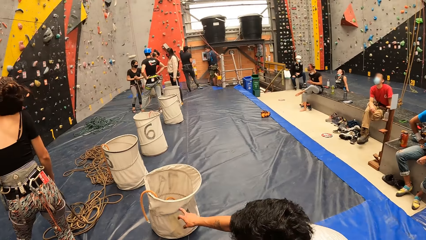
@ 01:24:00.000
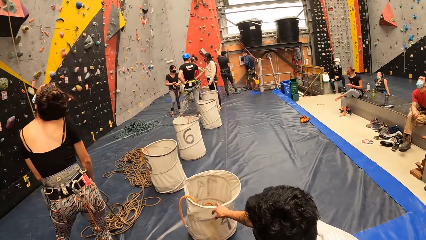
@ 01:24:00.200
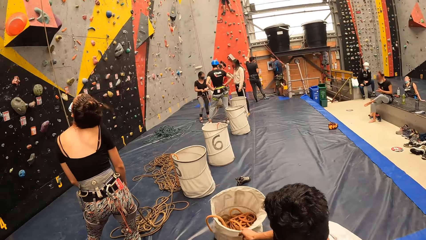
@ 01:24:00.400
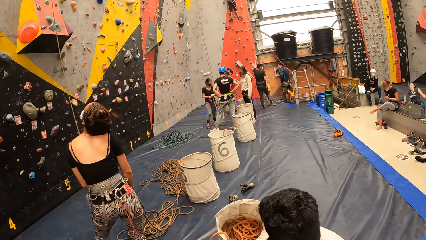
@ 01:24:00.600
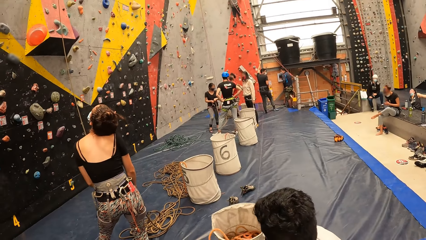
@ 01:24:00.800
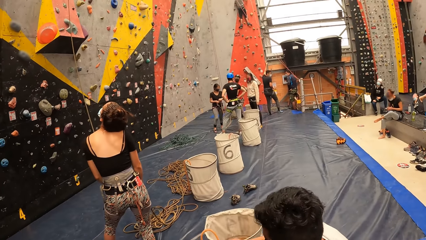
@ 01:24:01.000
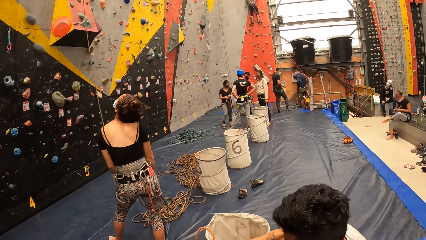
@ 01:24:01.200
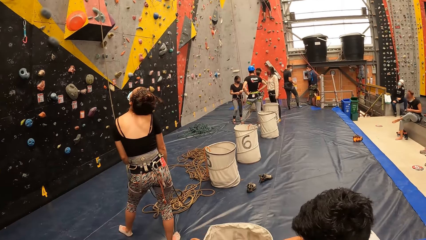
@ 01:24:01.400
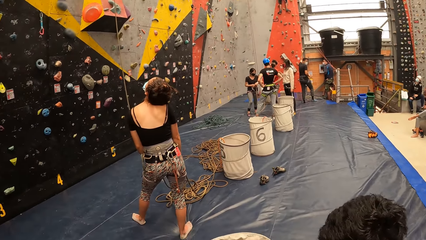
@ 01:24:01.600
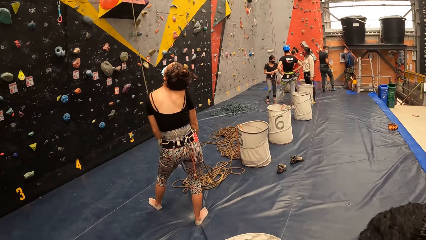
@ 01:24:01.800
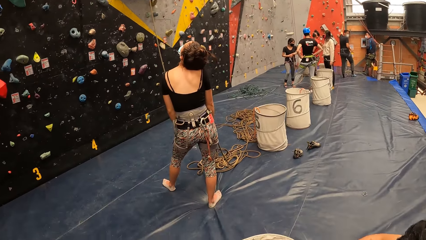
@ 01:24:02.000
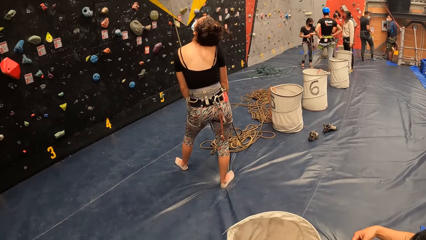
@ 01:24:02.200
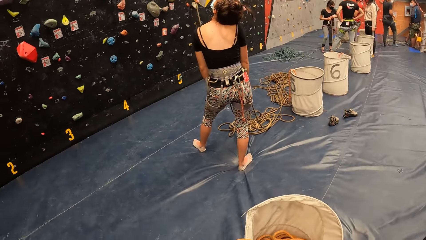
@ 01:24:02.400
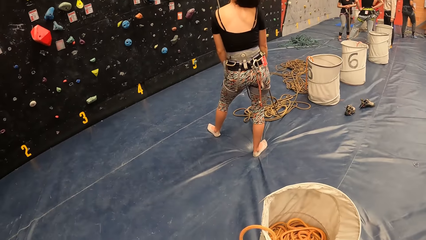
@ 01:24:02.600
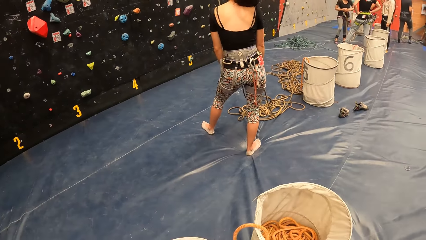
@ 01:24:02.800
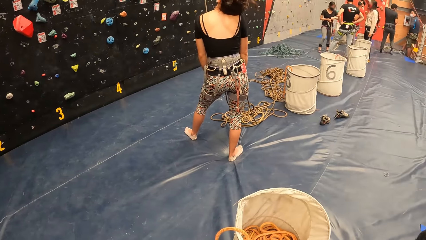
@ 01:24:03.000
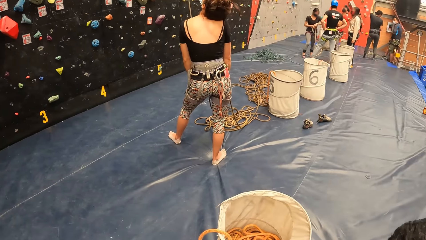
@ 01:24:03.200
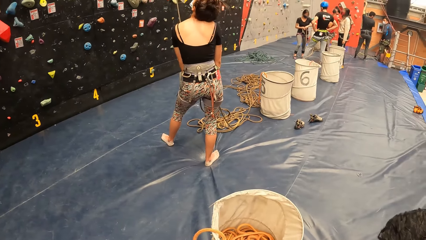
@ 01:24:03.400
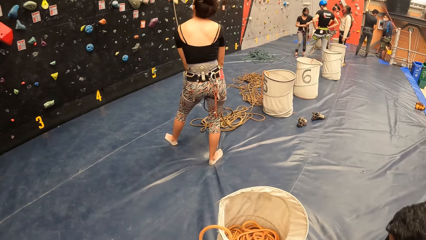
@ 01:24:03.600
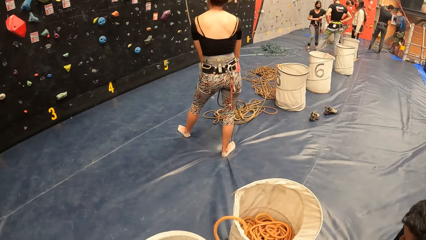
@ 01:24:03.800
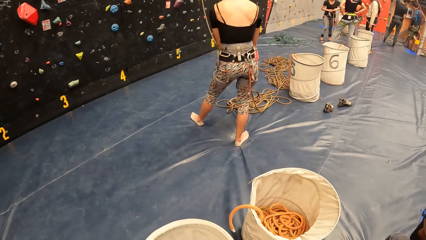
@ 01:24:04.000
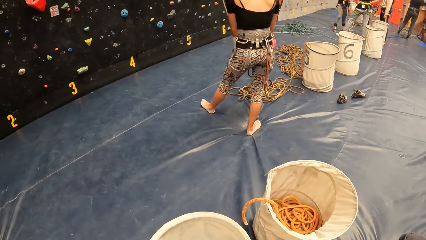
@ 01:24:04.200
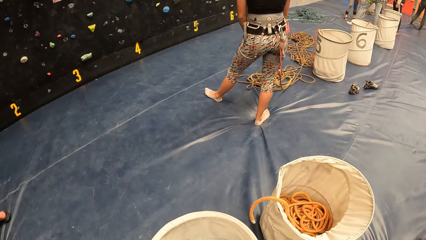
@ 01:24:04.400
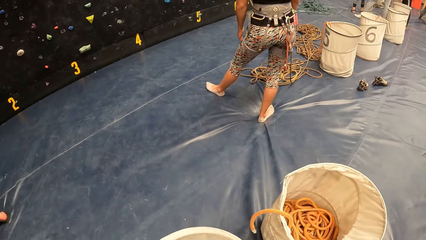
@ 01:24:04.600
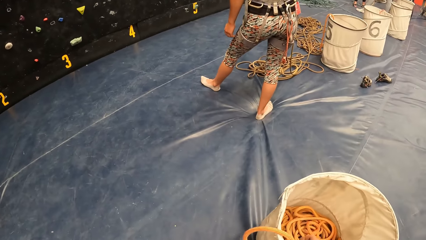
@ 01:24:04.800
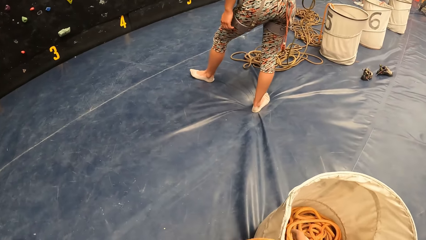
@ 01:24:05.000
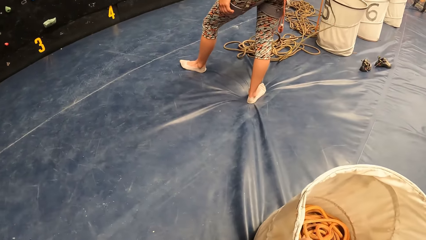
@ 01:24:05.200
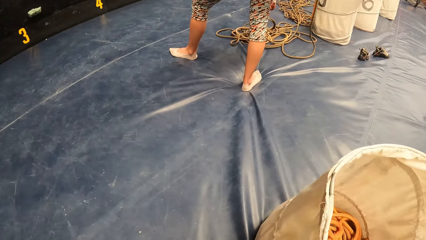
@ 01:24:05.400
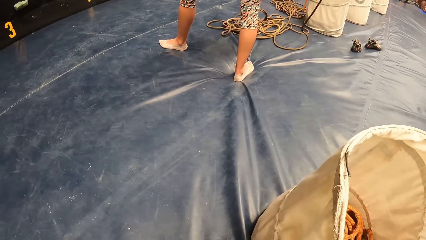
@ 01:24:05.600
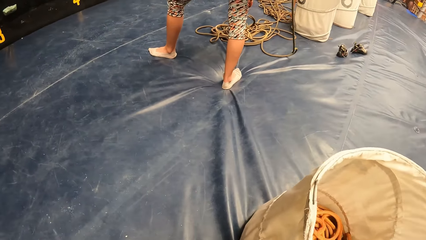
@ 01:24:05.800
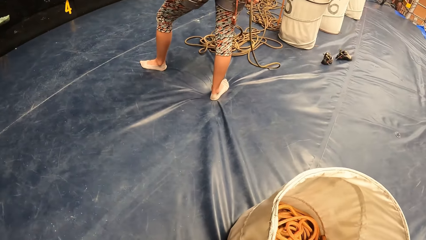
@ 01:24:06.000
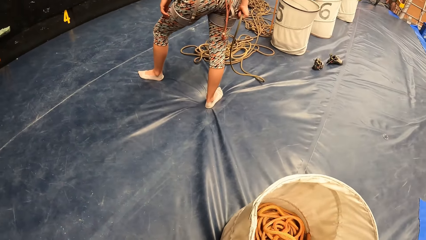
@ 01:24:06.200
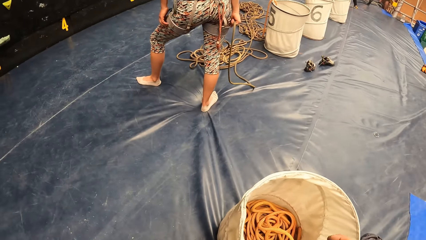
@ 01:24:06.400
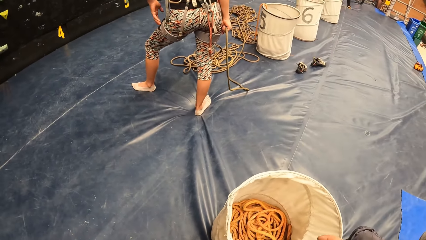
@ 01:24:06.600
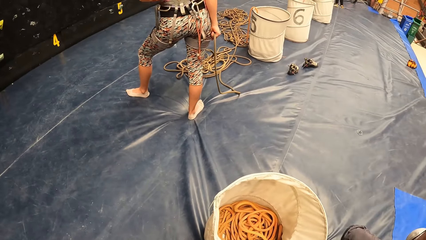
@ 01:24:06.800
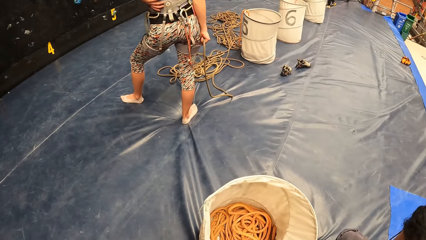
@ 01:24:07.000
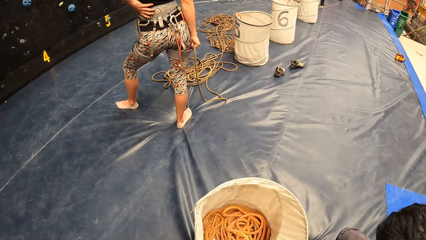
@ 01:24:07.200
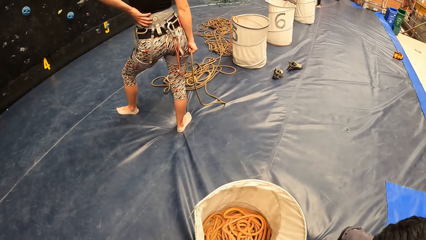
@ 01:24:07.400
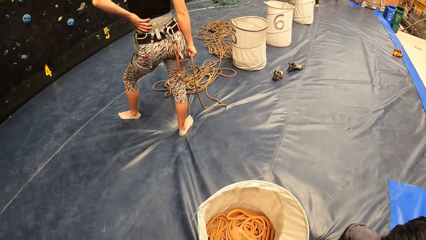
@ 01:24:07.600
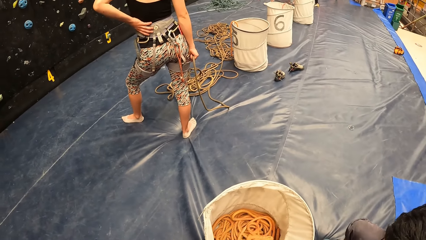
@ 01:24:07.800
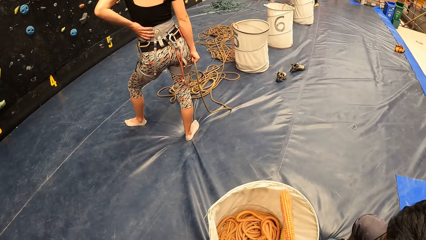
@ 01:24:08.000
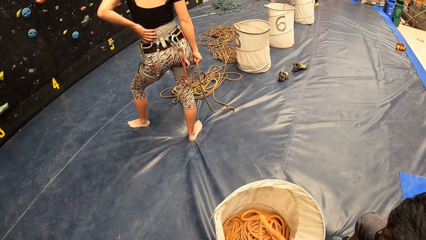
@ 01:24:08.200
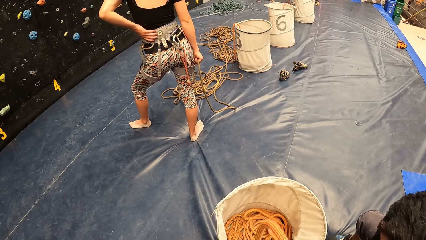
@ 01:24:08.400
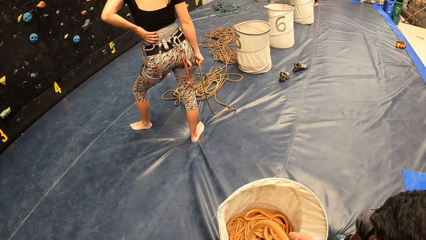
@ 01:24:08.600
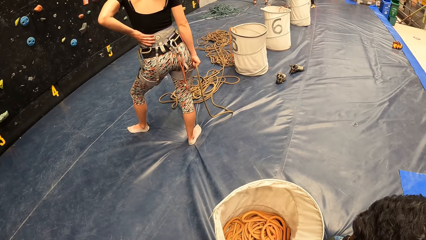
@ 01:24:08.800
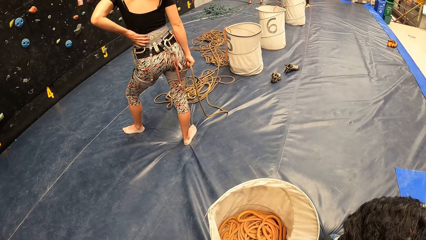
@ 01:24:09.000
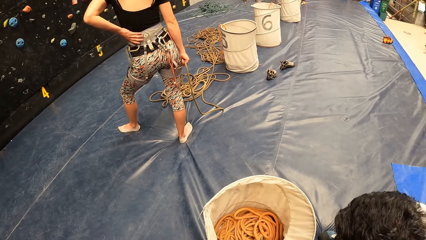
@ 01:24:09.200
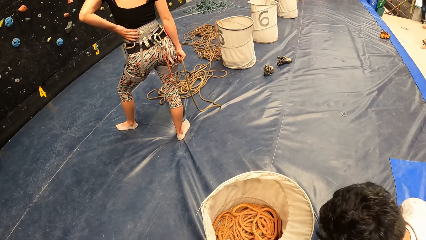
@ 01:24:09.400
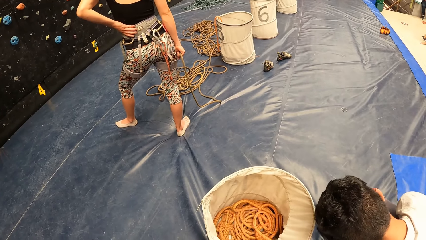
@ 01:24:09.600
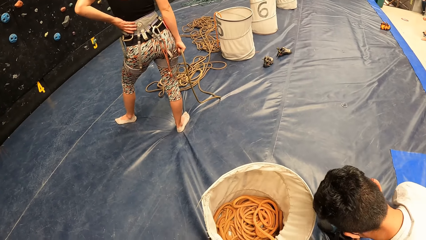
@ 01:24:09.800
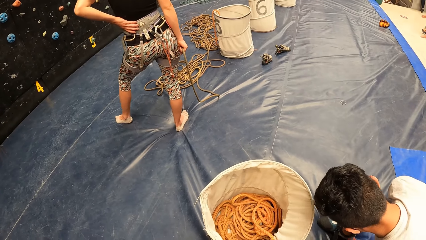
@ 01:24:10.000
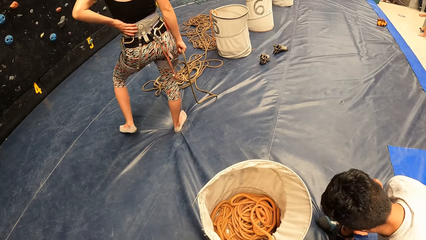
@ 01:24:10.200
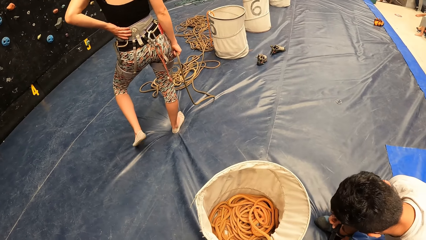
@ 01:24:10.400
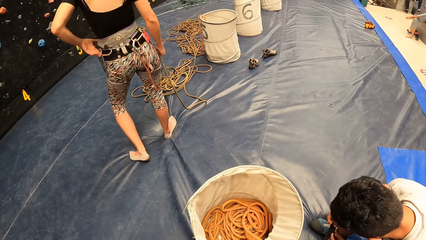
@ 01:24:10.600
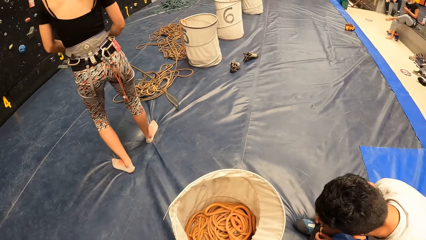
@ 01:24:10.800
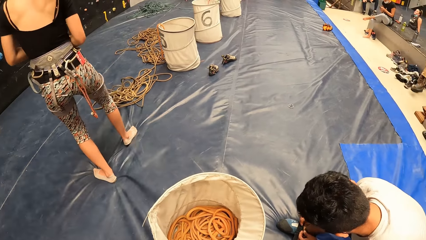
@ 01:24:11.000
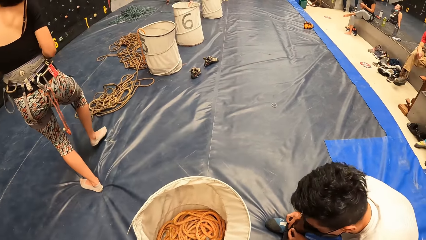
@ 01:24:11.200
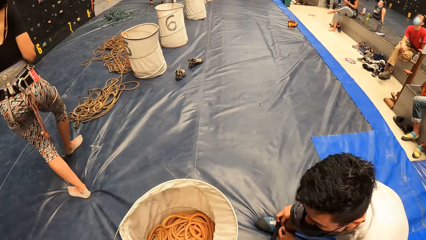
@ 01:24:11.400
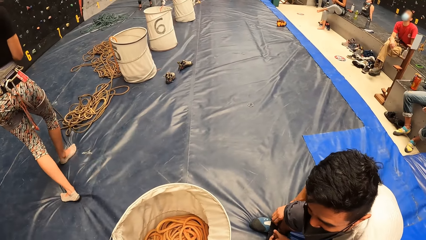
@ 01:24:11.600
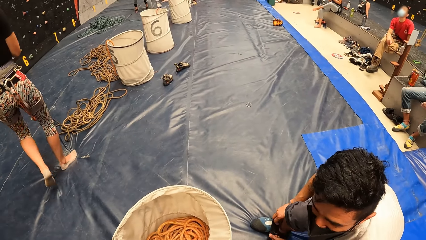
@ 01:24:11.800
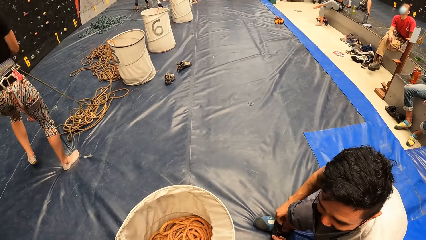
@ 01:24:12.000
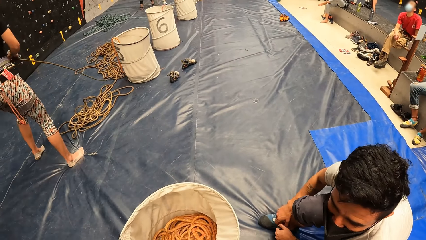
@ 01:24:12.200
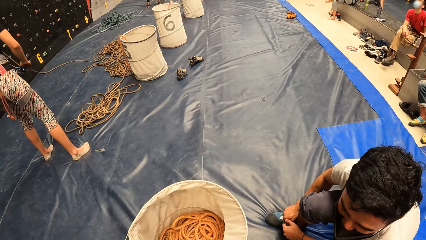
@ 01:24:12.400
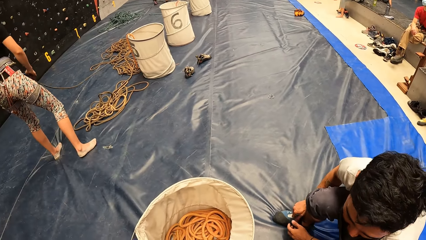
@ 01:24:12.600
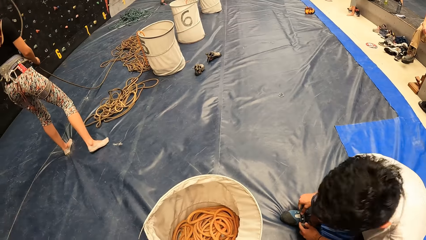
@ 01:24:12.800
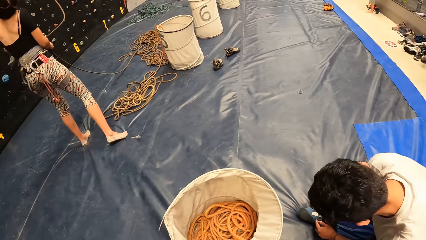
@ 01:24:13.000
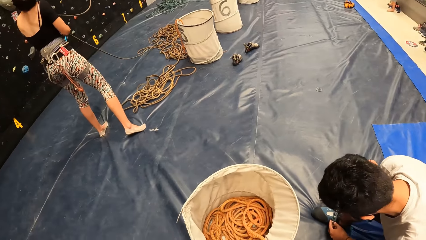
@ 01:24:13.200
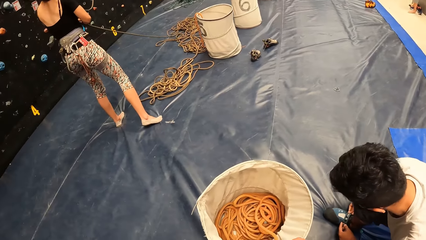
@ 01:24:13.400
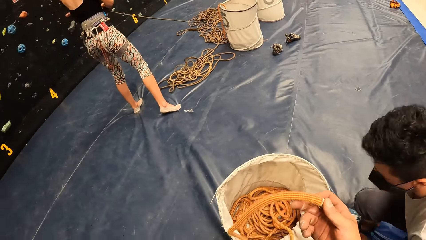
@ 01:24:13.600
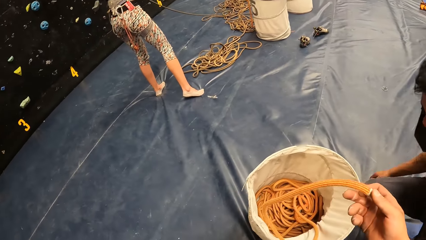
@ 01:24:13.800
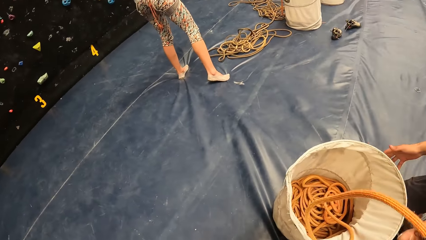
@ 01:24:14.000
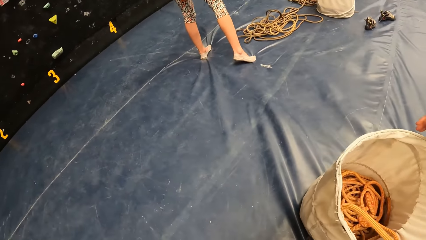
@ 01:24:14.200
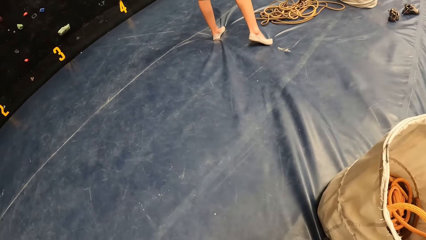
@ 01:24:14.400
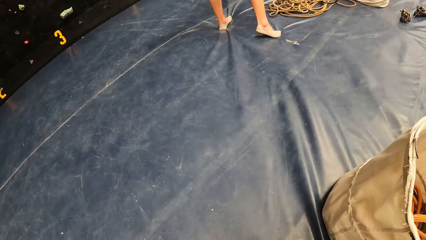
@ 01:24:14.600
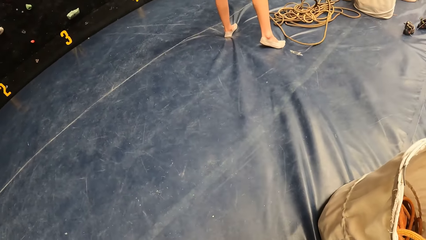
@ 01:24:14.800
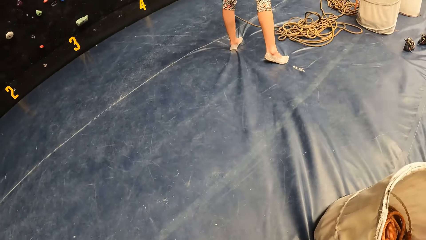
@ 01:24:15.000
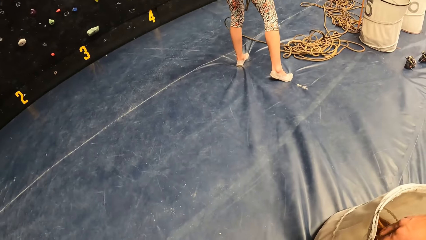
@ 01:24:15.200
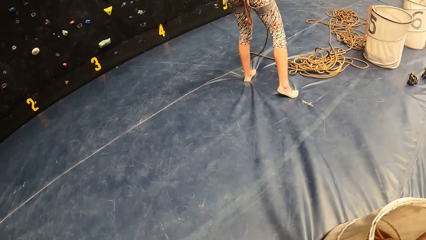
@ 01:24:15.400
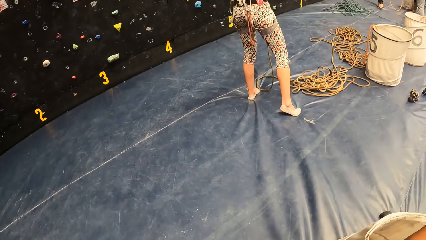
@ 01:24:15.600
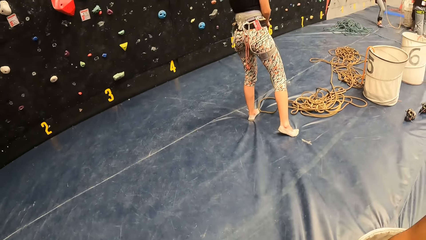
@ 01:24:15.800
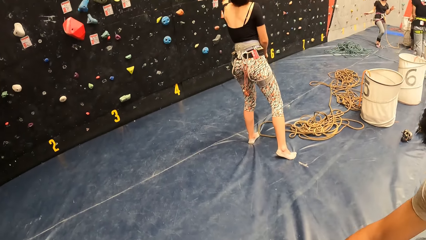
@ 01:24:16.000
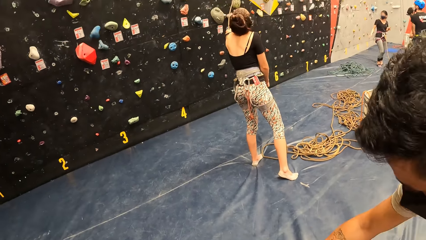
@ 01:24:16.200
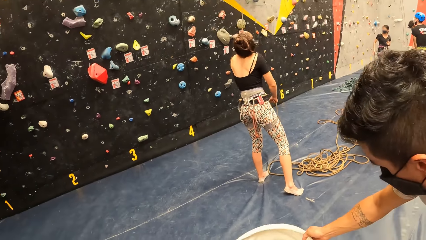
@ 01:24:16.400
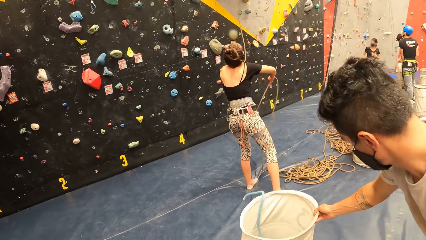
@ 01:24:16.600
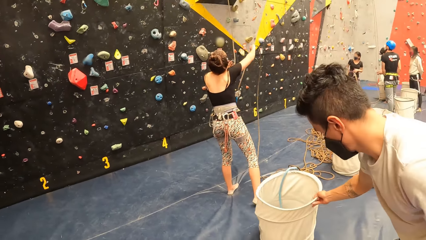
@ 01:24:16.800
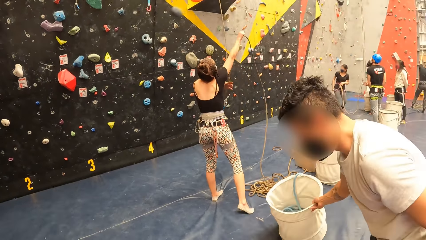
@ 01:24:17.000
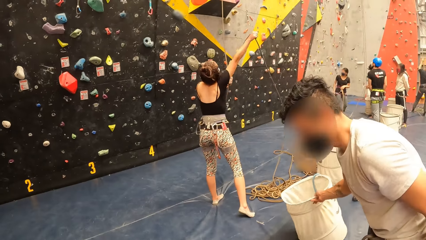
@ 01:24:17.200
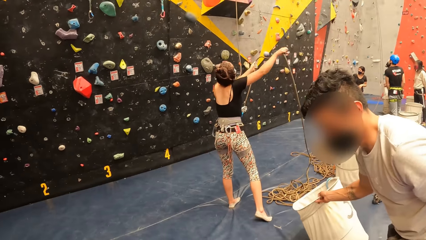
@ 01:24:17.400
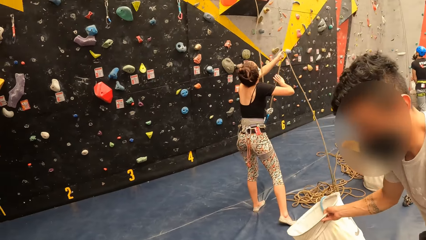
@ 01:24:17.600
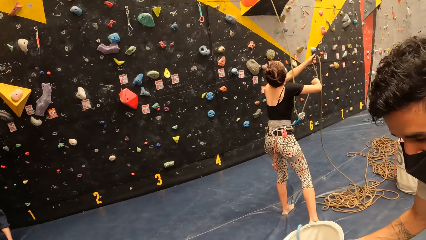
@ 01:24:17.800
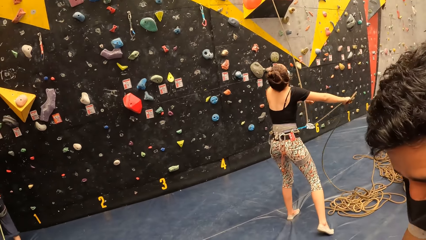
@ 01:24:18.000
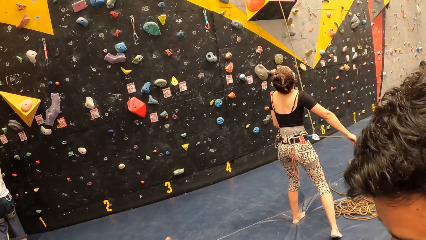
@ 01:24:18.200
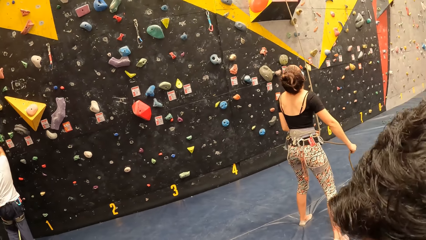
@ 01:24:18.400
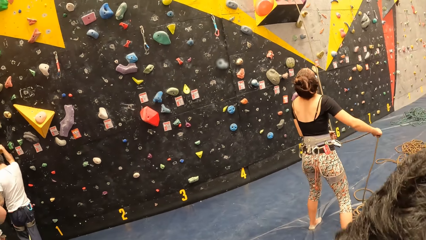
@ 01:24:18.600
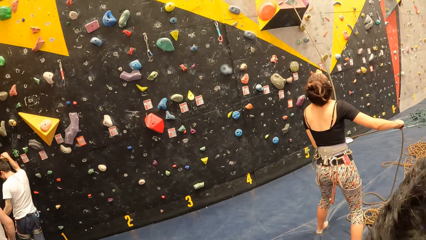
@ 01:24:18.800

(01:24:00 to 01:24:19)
The camera wearer looks around. A person picks up the sack. The camera wearer grabs a rope. They look around. The person wears the climbing shoes. The person moves the sack.
